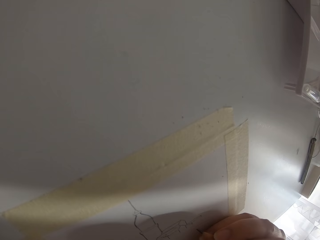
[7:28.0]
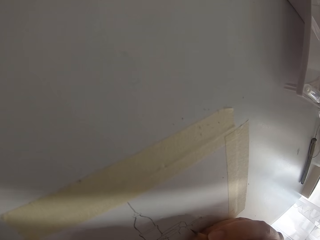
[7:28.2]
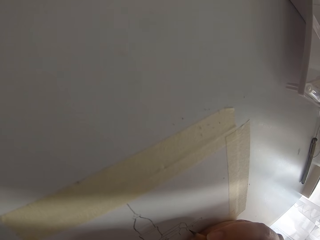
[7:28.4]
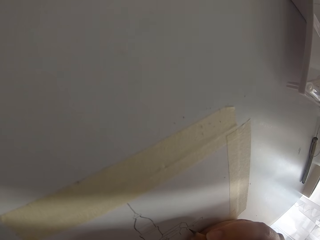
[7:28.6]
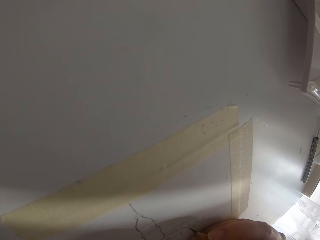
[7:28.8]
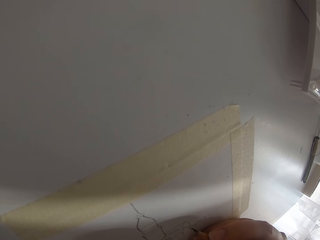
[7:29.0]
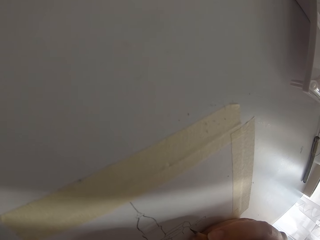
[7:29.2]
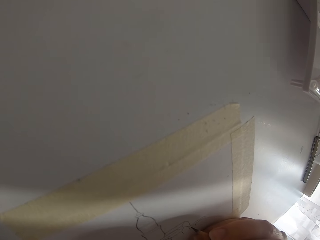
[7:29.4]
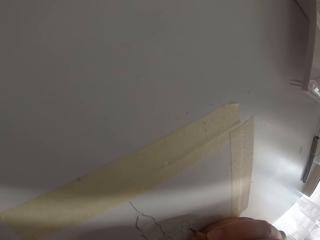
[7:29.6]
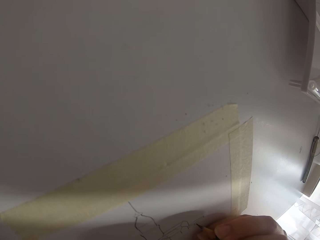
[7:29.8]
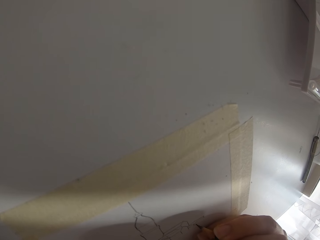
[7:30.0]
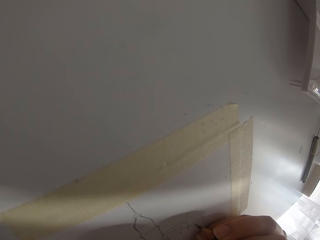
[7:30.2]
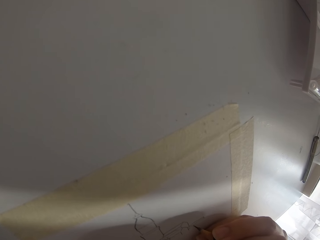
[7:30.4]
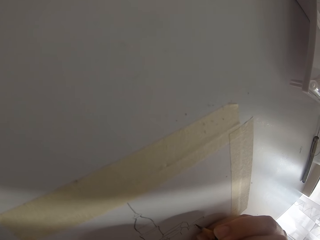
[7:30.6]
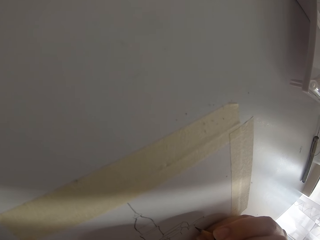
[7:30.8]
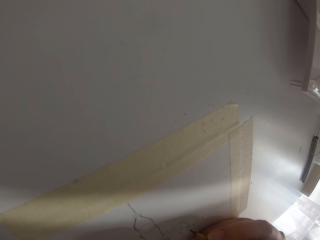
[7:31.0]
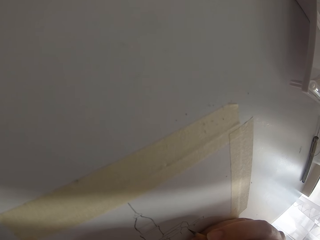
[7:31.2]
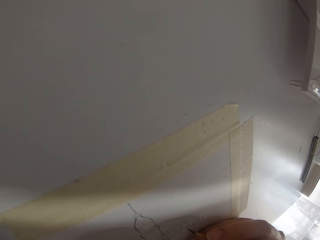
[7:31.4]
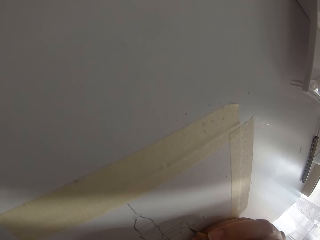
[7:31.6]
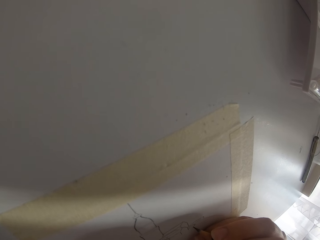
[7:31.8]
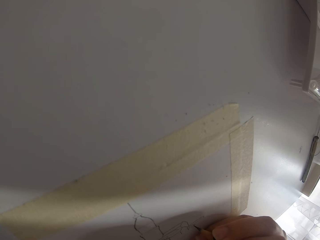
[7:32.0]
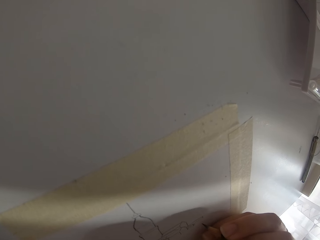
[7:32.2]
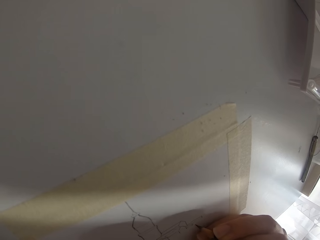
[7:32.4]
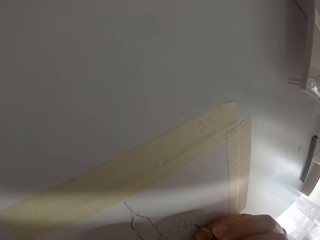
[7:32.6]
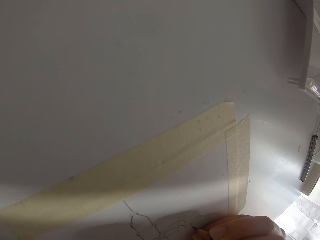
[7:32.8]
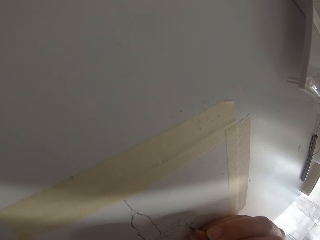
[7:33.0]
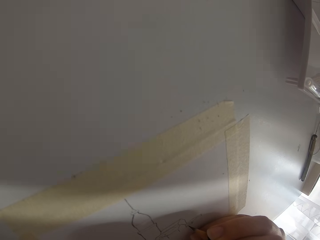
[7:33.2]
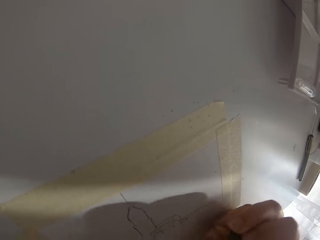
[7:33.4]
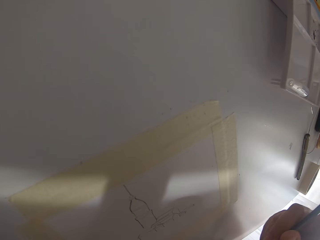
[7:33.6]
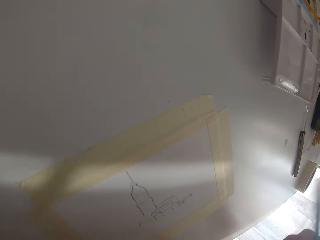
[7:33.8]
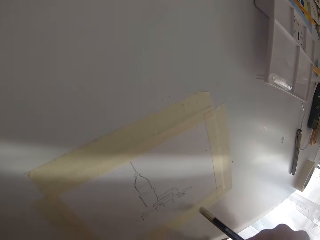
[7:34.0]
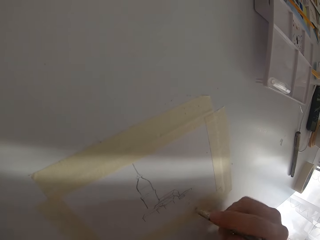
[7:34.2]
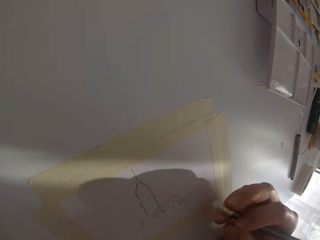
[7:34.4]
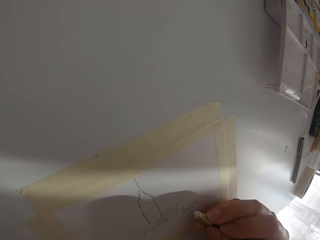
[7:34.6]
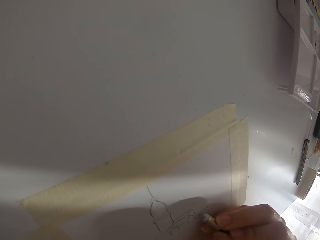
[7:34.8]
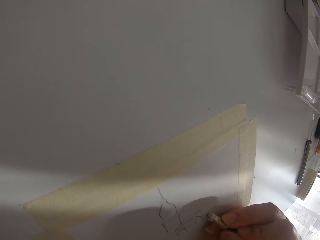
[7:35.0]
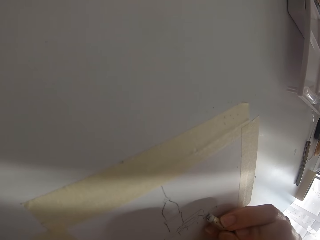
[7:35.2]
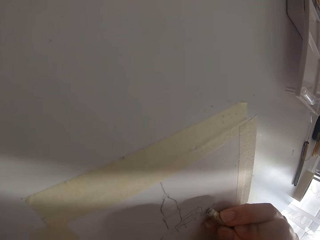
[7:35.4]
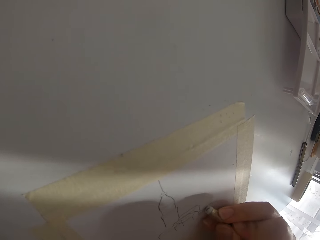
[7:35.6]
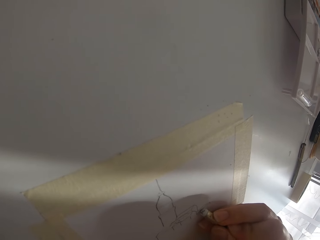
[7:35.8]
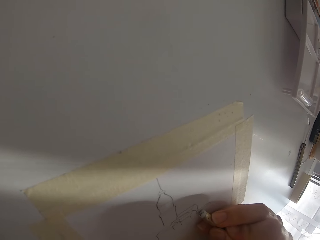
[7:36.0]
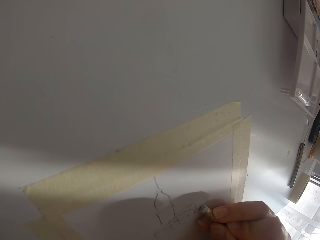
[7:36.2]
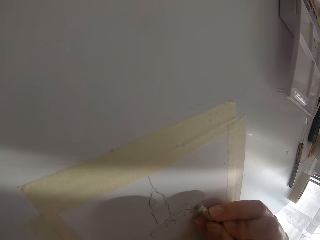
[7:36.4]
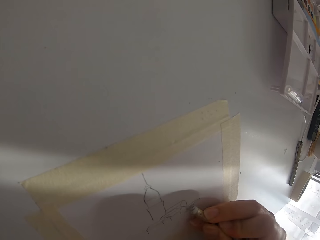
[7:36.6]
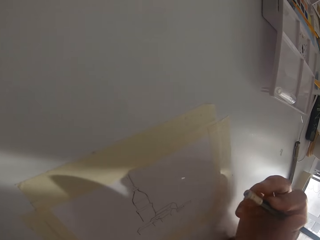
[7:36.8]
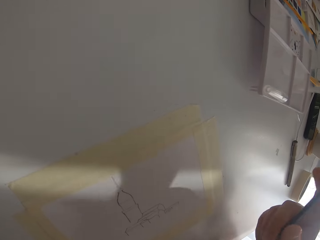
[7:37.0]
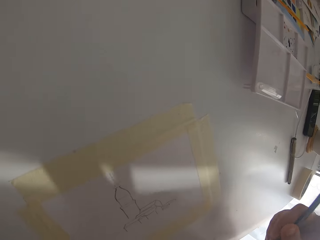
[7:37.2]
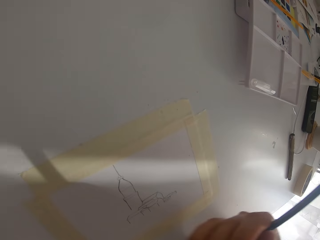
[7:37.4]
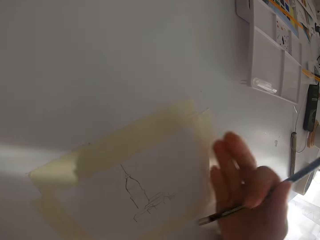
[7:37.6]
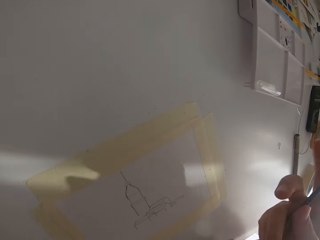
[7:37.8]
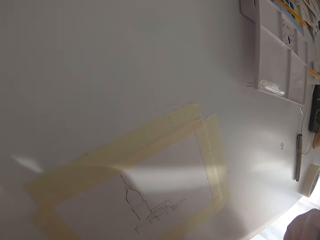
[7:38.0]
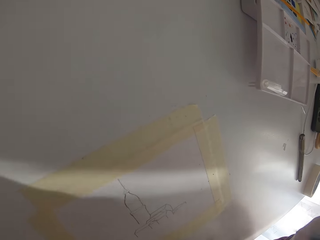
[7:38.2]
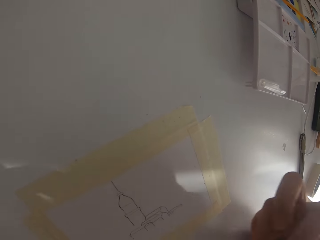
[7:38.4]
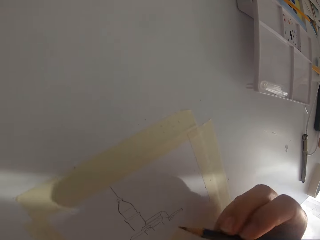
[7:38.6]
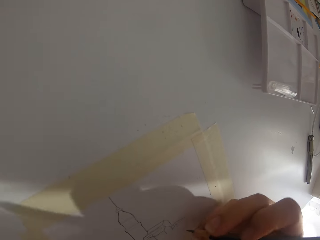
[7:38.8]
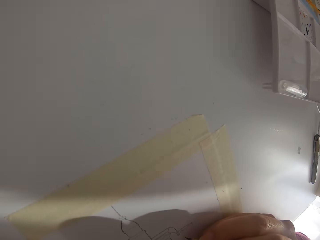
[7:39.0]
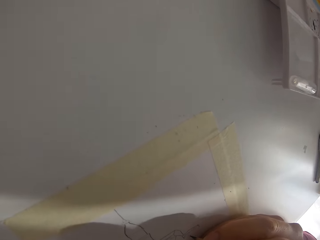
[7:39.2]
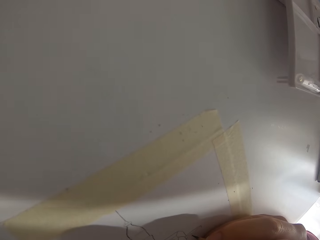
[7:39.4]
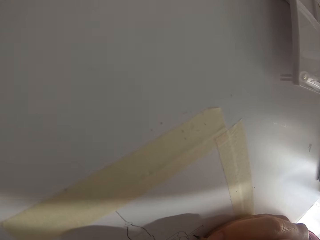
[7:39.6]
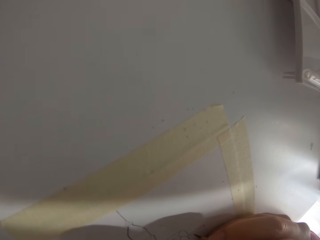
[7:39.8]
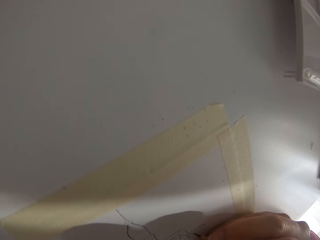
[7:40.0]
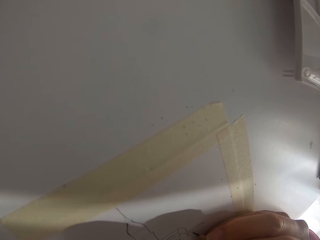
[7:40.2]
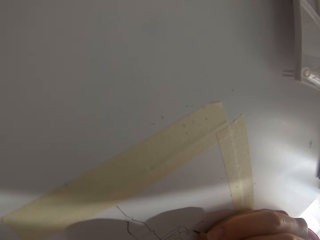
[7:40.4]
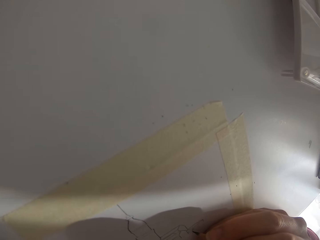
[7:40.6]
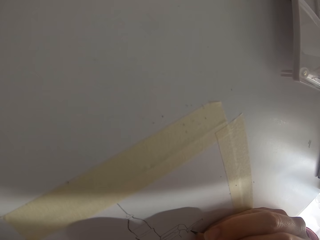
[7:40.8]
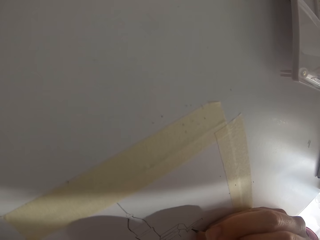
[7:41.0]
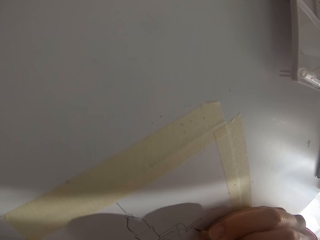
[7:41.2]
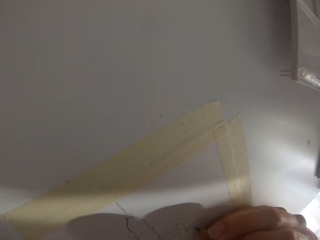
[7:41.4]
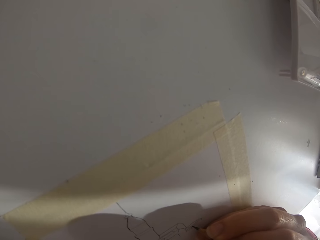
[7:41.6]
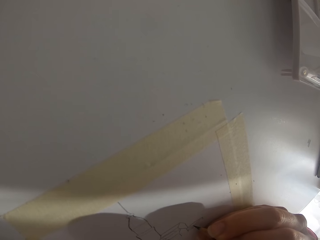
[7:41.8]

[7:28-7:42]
The camera wearer draws on the paper. They draw on the paper again. They erase the drawing. They wipe the drawing with the right hand. They draw on the paper with a pencil.

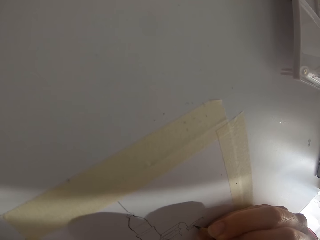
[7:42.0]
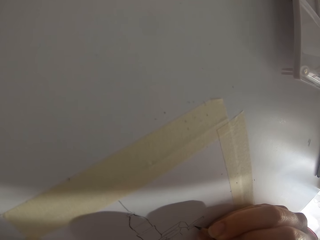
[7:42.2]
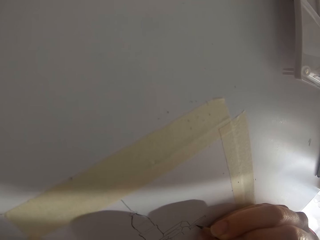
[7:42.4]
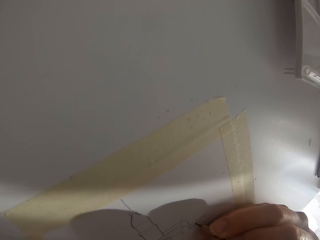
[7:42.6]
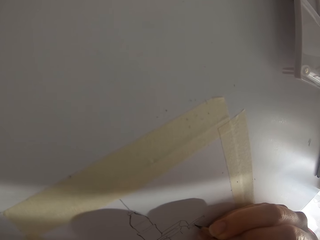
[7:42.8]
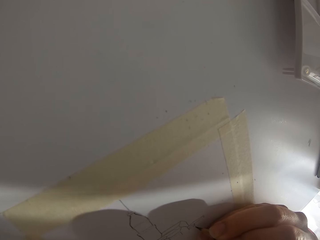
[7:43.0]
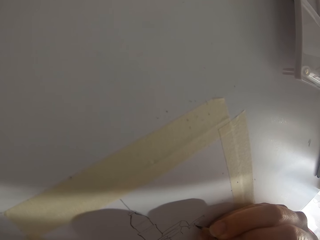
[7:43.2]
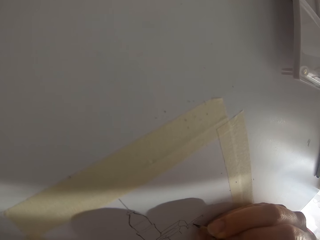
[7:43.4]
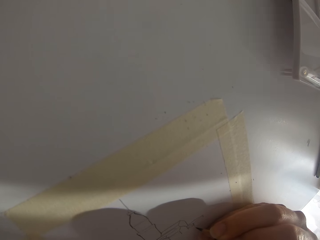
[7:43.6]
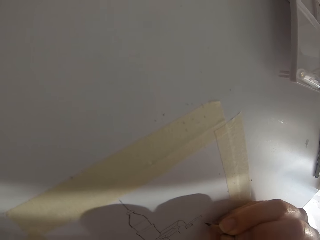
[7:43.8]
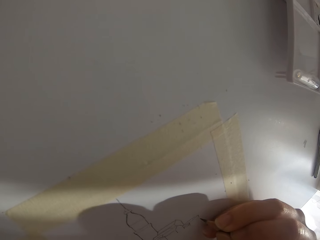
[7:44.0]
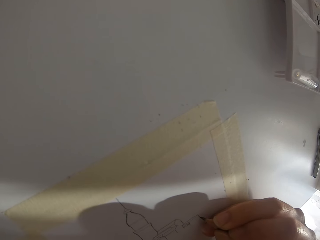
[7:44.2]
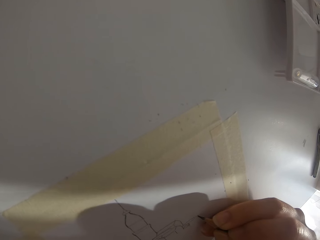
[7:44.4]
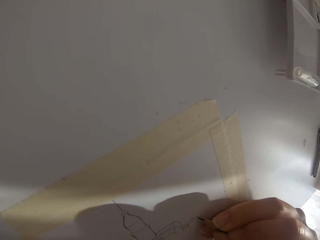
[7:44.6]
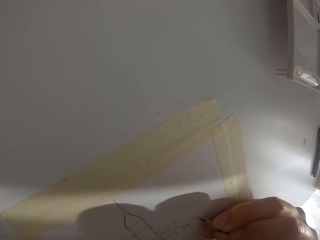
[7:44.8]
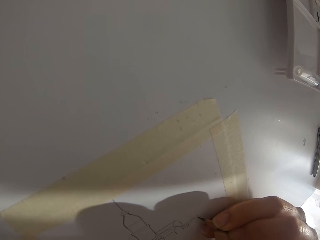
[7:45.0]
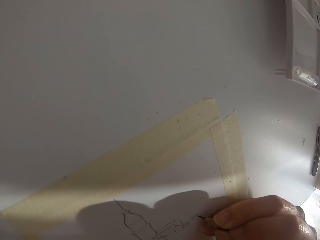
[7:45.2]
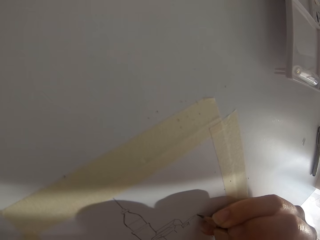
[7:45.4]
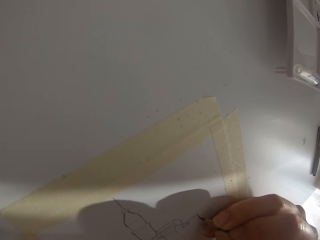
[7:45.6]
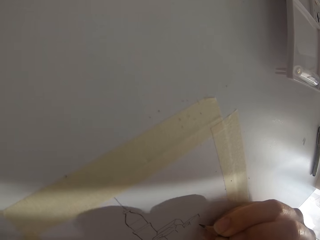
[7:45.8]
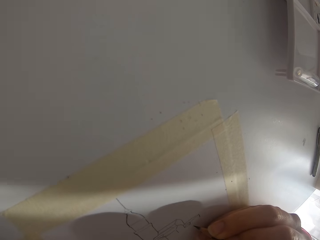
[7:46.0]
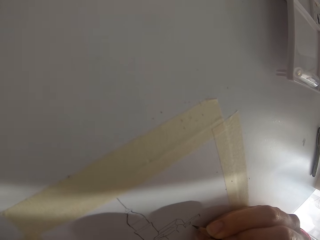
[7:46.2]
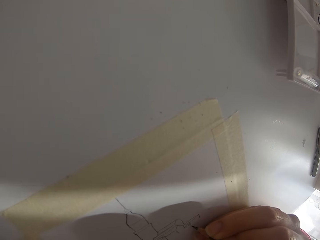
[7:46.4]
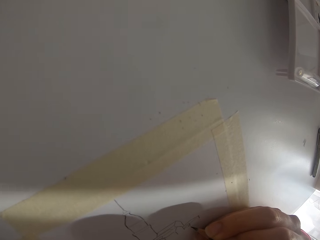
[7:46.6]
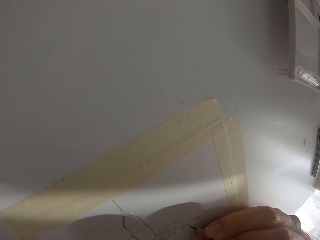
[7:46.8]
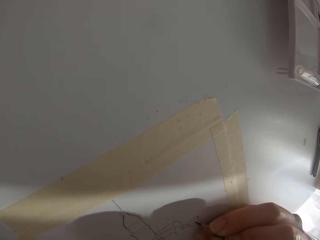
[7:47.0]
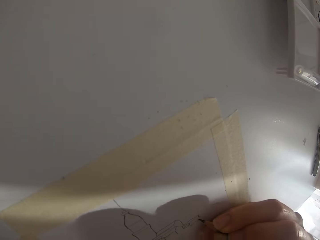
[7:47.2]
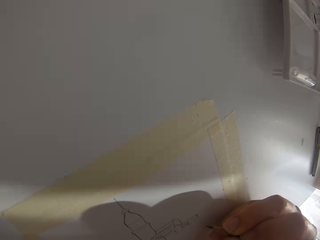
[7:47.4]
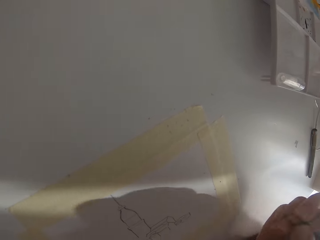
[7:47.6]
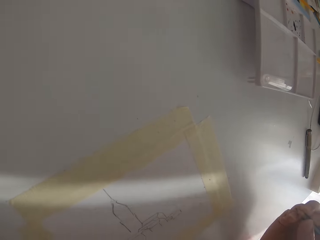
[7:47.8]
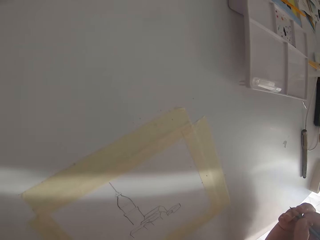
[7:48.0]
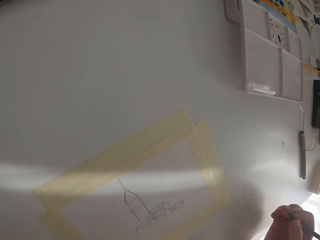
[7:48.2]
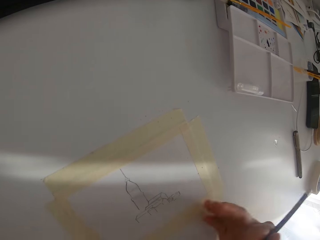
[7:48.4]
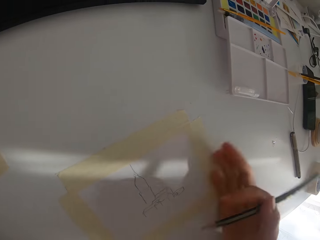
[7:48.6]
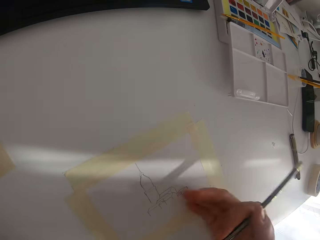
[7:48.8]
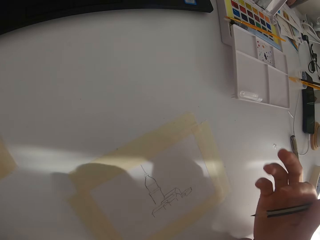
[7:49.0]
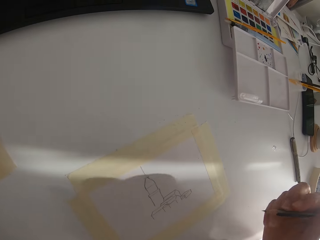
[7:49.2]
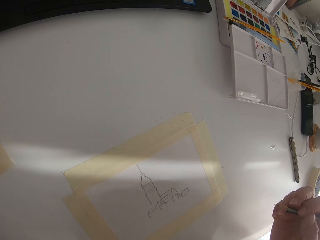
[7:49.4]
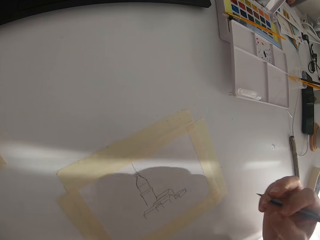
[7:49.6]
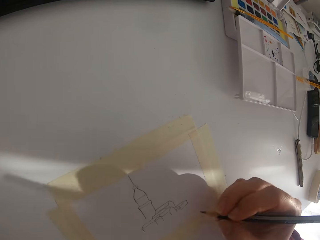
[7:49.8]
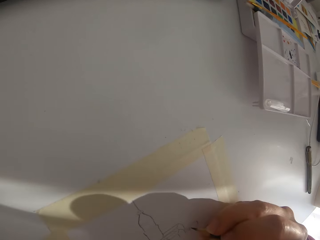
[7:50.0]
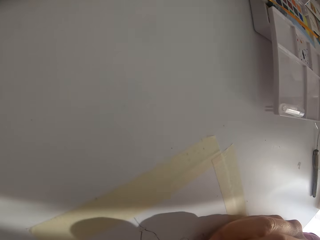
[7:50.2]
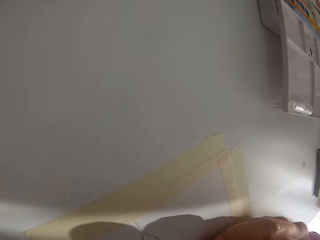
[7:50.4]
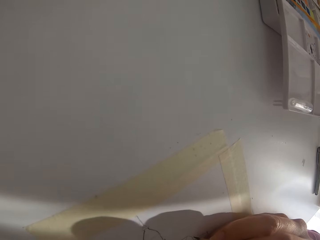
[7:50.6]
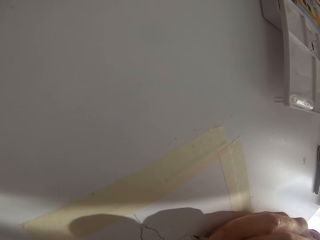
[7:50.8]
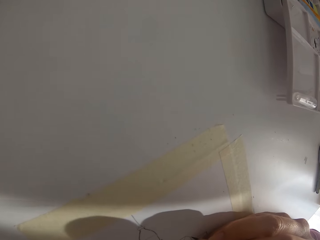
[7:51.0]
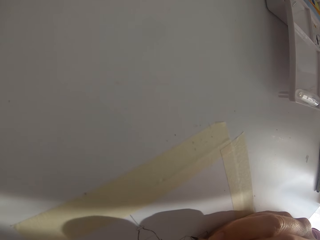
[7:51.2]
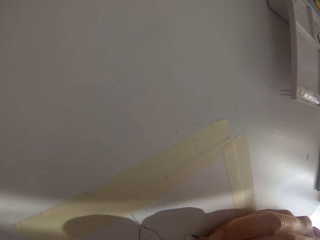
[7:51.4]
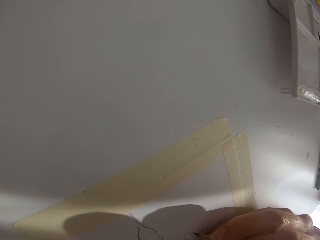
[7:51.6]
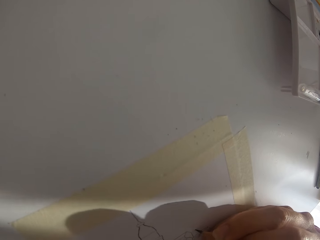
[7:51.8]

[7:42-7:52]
The camera wearer draws on the paper. They draw on the paper again. They wipe the drawing with the right hand. They draw with a pencil.
